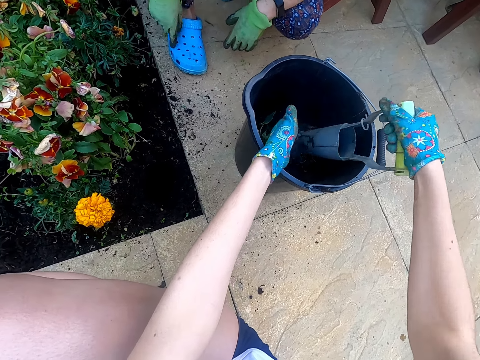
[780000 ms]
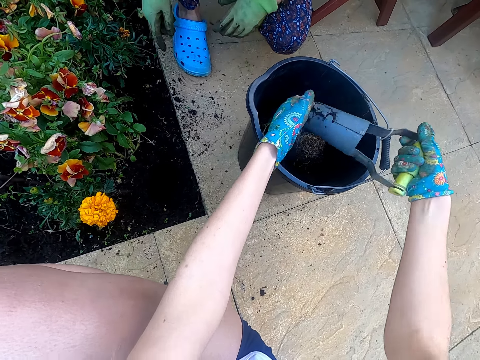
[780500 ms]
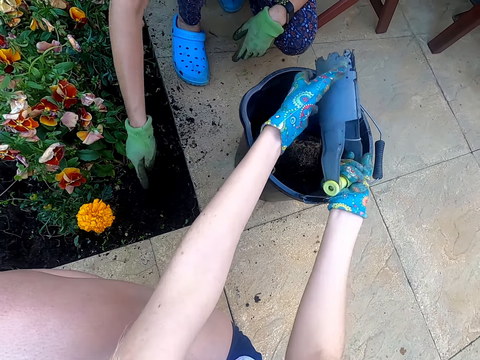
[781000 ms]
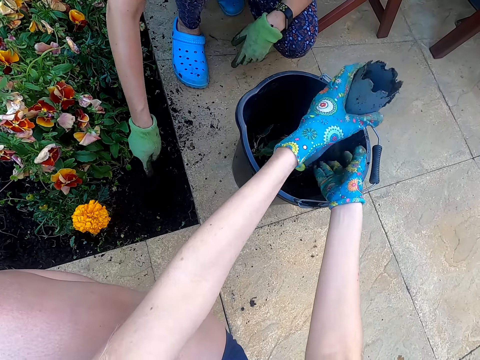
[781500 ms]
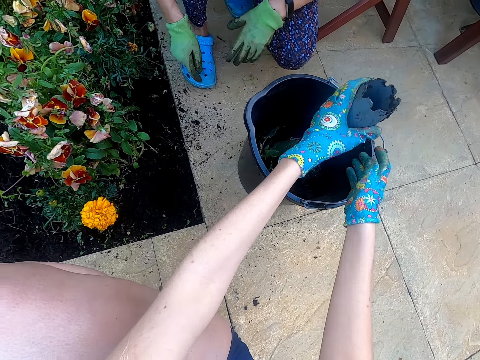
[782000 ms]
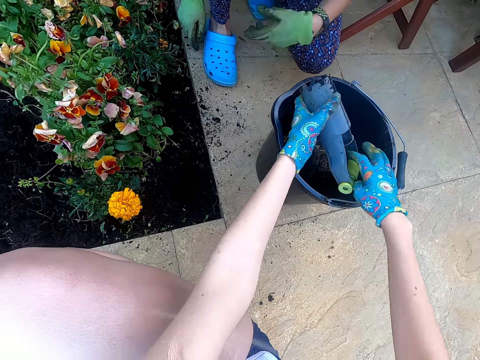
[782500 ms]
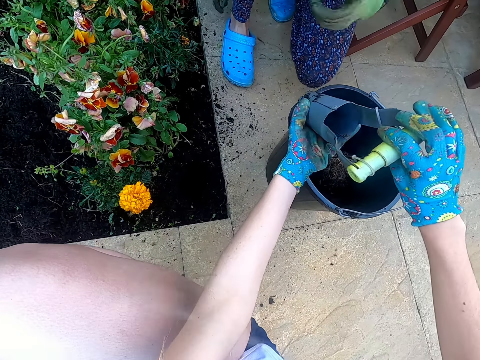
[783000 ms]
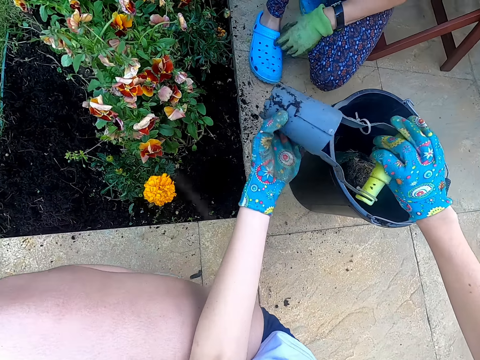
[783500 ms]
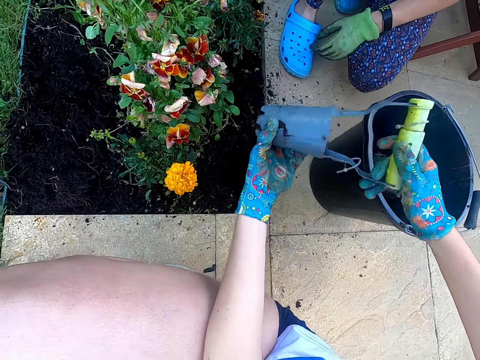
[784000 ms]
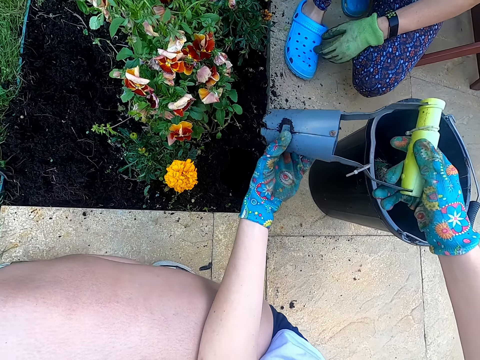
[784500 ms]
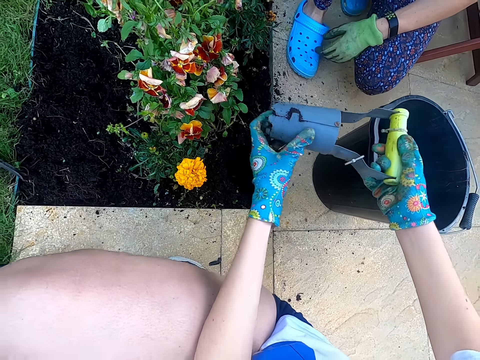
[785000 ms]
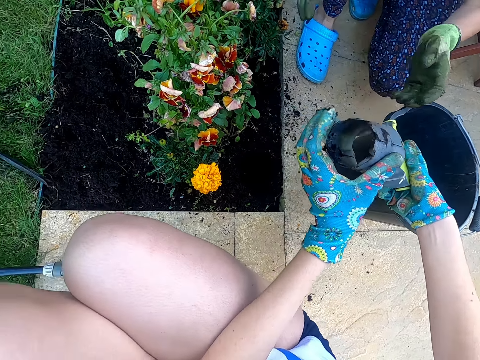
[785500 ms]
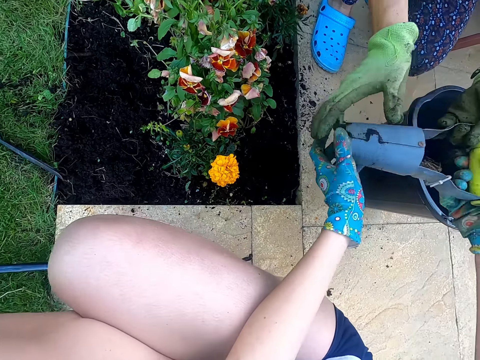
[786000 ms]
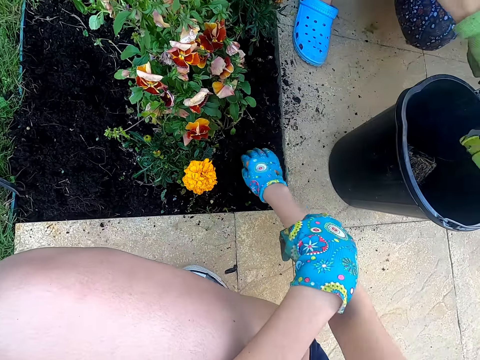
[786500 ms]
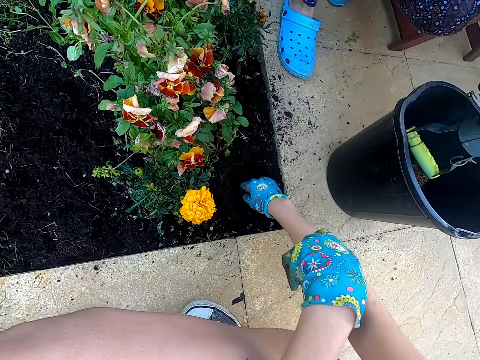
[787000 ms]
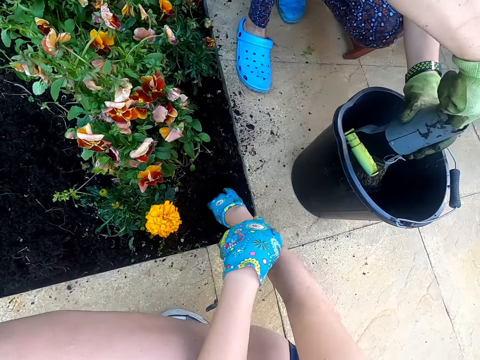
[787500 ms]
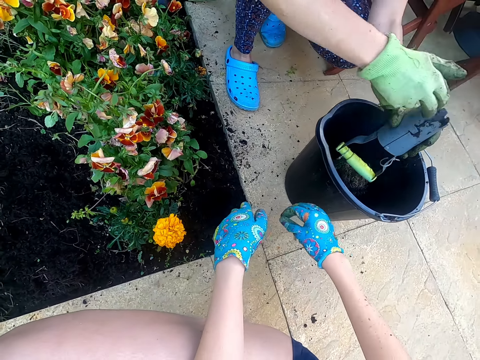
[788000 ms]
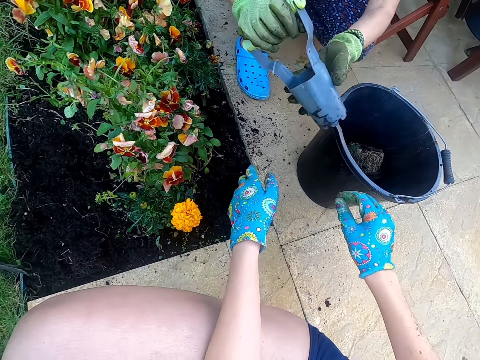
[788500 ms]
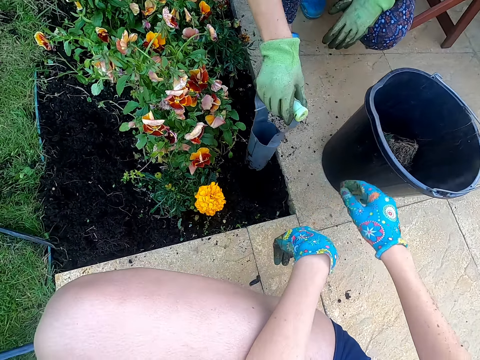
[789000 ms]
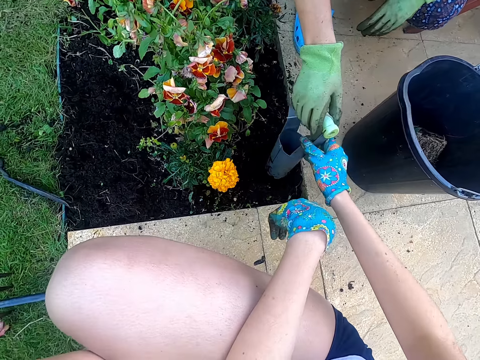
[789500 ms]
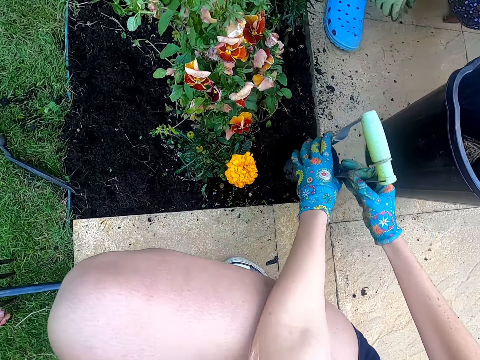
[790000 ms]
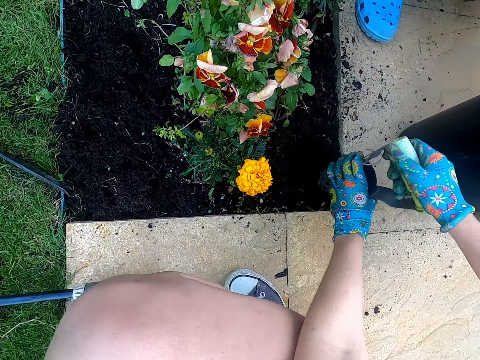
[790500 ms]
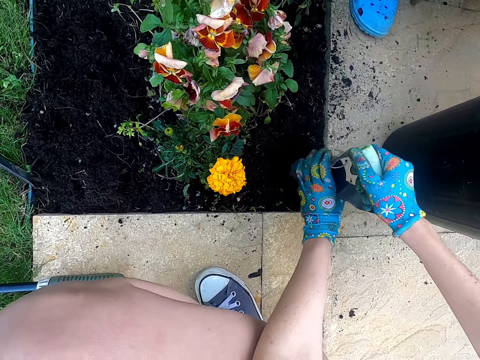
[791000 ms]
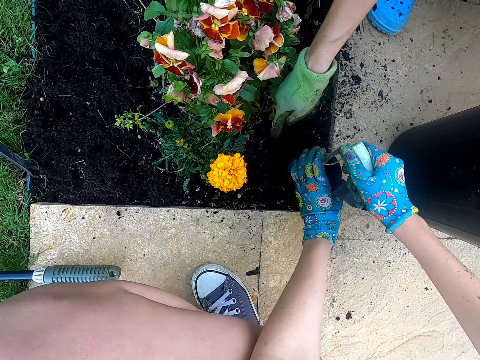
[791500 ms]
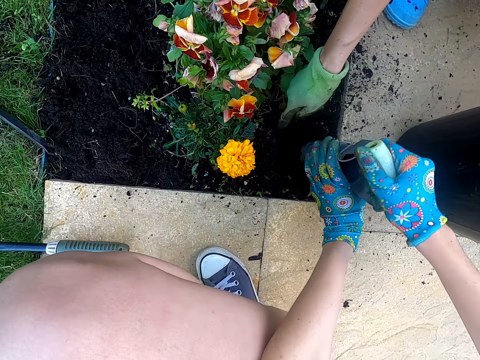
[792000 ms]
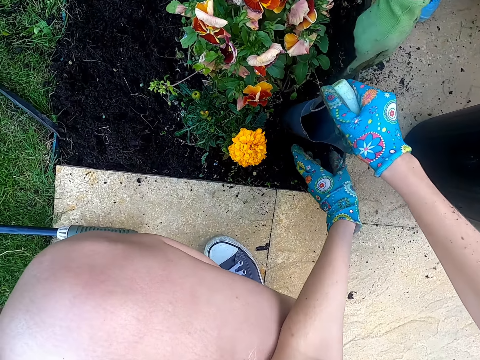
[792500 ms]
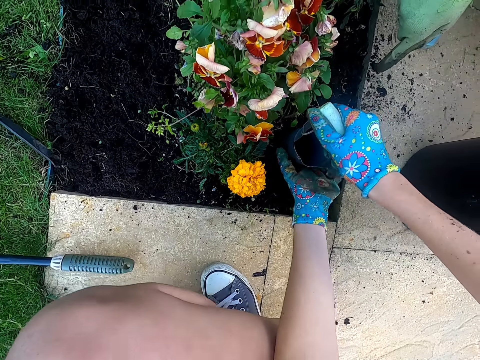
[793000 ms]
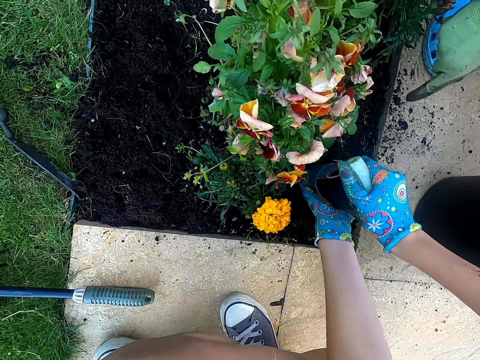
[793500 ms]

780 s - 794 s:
A person touches the ground. The person points at the soil. The person empties the soil from the soil scooper or post hole digger, takes the post hole digger from the camera wearer, and puts a finger in the post hole digger. The camera wearer takes the post hole digger from the person. They dig the soil with the post hole digger. The person points at the soil.

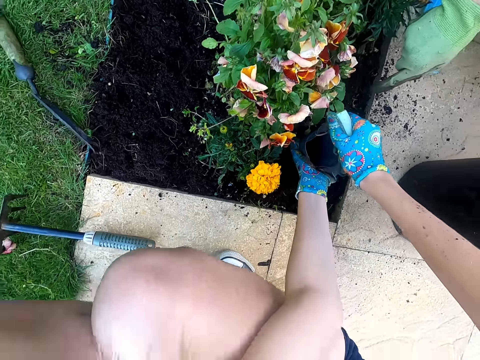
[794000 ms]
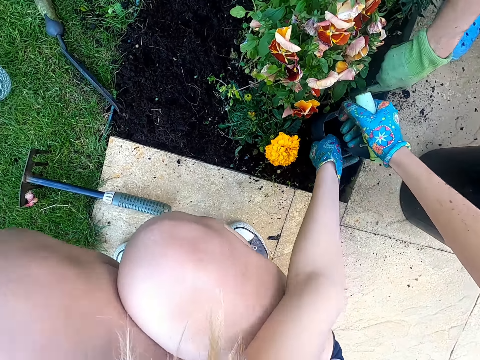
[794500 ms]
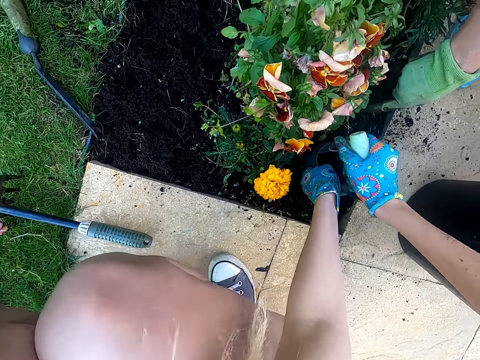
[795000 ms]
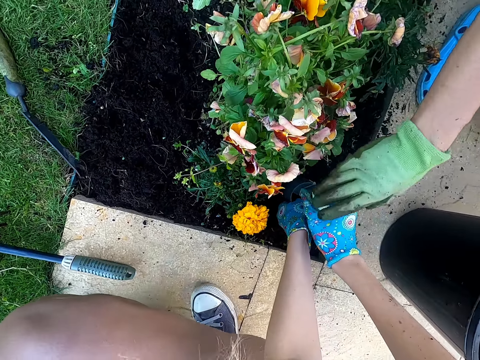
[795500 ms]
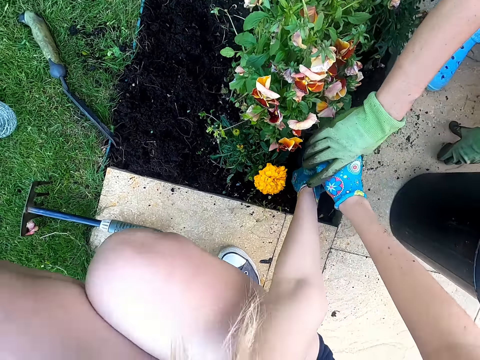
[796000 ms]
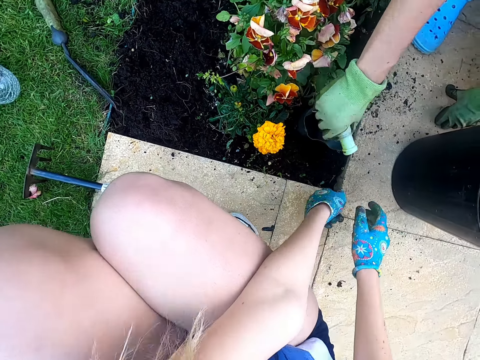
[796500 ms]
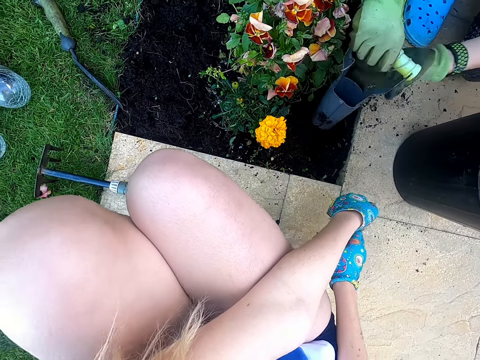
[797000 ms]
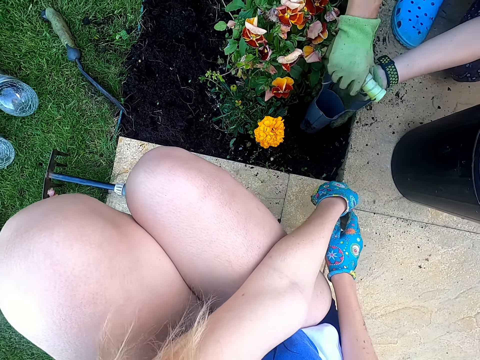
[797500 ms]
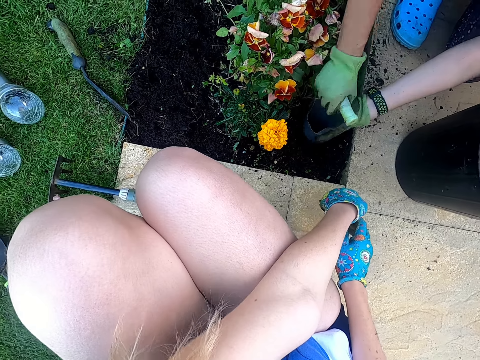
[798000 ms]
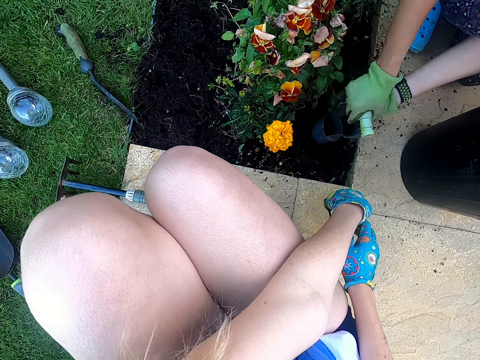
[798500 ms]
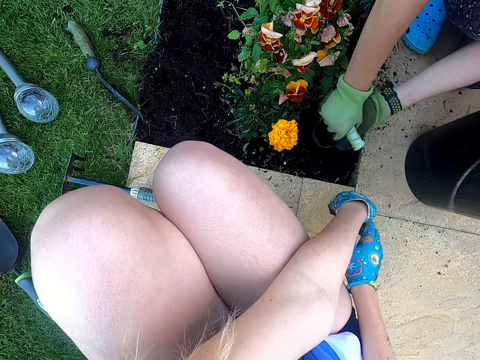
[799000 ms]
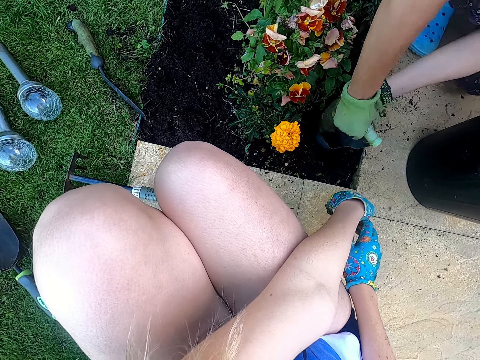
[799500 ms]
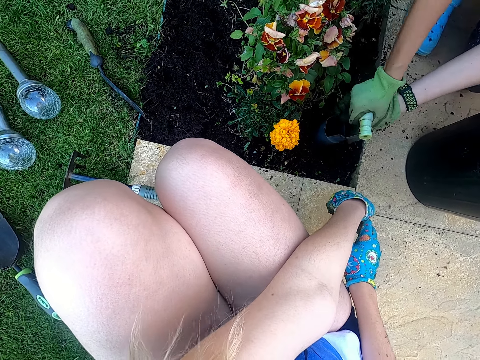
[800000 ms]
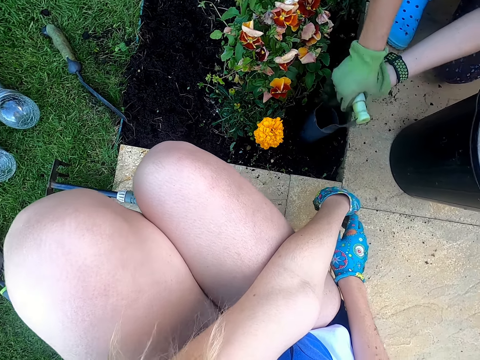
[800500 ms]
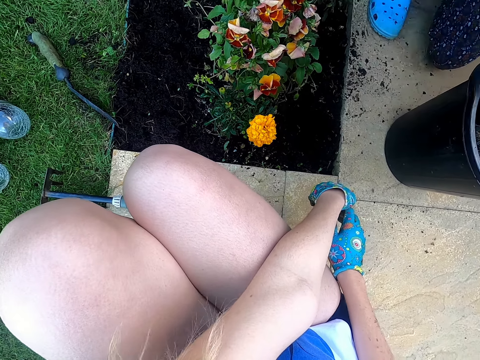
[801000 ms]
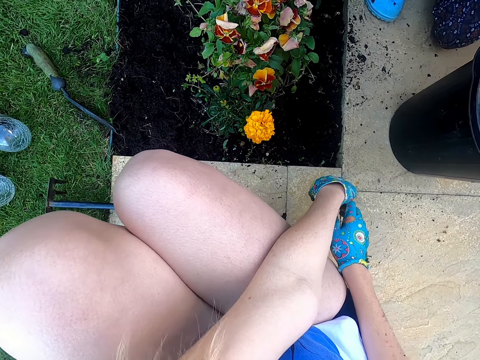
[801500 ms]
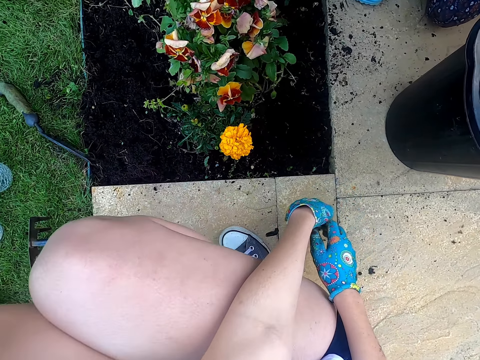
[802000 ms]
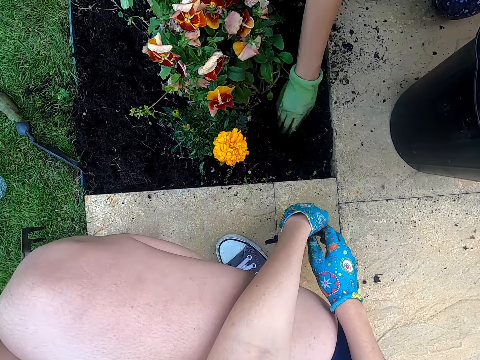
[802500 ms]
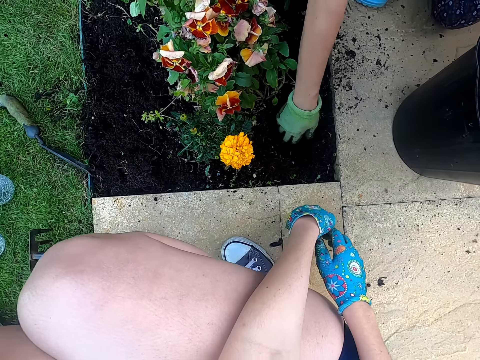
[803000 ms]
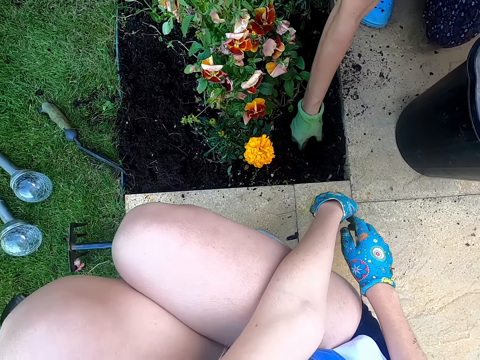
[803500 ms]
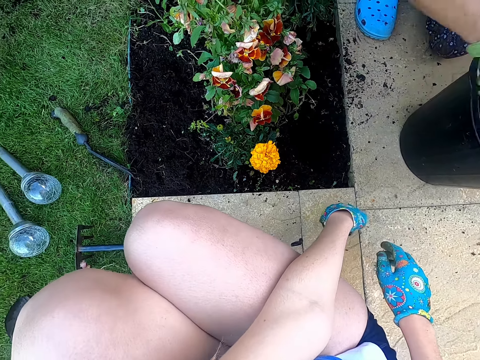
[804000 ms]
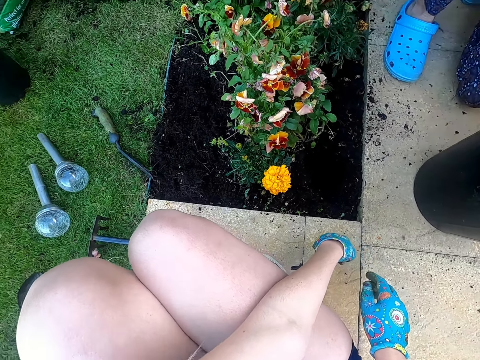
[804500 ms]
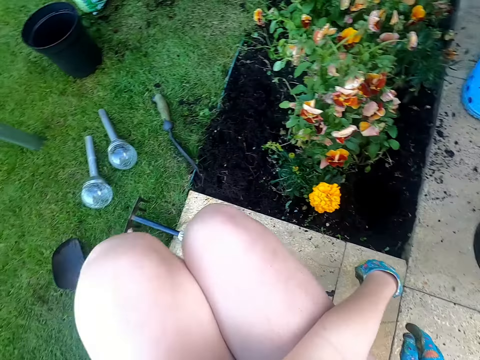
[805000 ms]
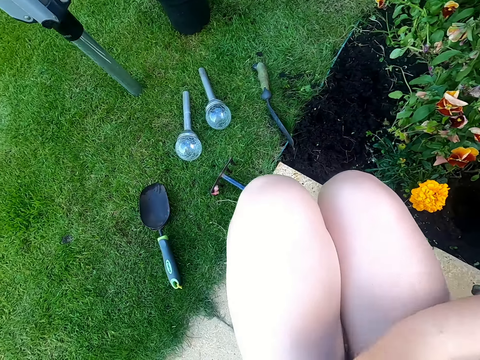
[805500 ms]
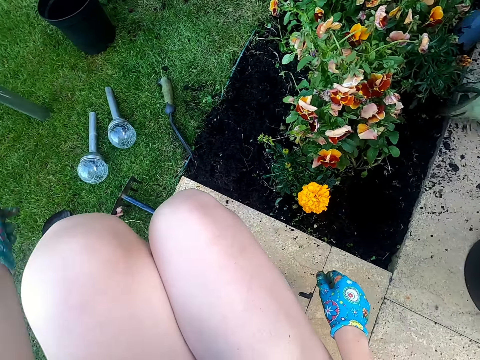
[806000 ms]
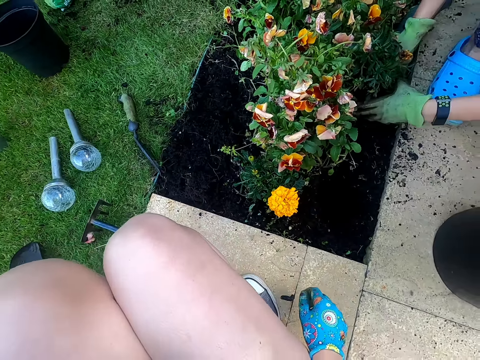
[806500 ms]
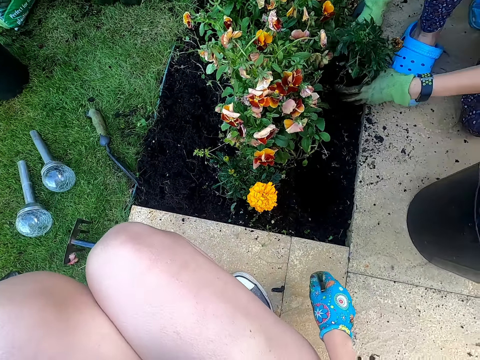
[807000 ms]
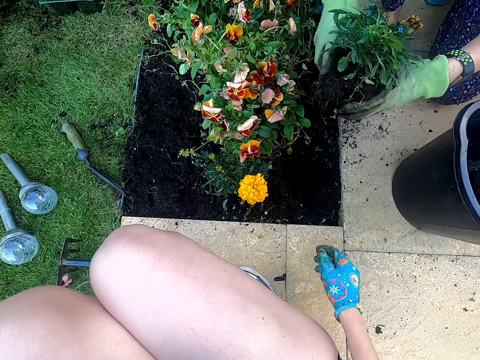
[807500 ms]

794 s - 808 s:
A person takes the post hole digger from the camera wearer. The person digs the soil with the post hole digger and extracts the soil from the garden. The person pours the soil into the seedling bucket, scoops the soil with her hand, and pours the soil into the seedling bucket. The person removes a tree seedling from the ground.
